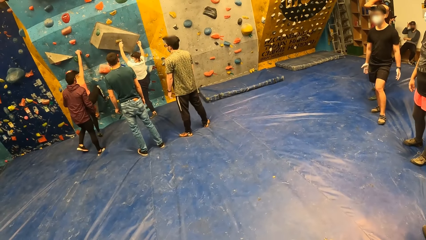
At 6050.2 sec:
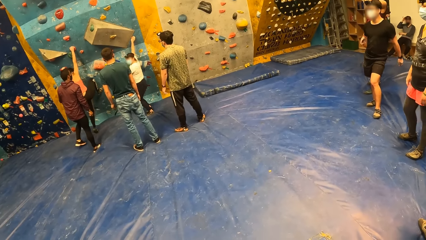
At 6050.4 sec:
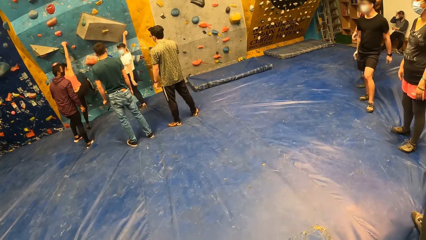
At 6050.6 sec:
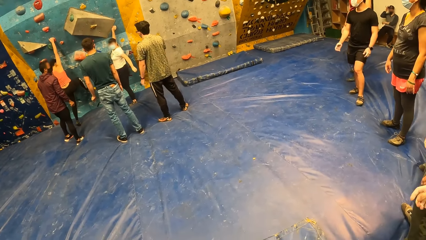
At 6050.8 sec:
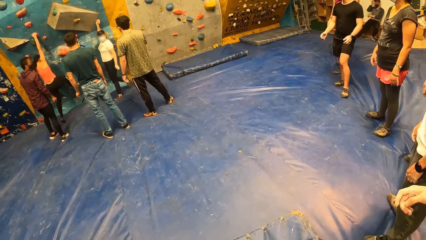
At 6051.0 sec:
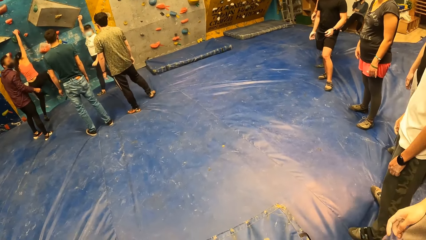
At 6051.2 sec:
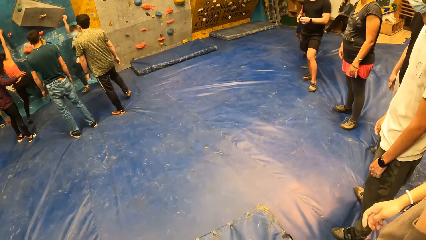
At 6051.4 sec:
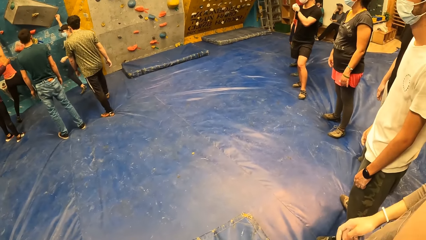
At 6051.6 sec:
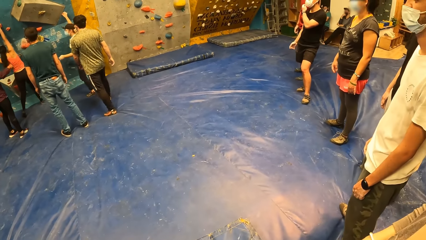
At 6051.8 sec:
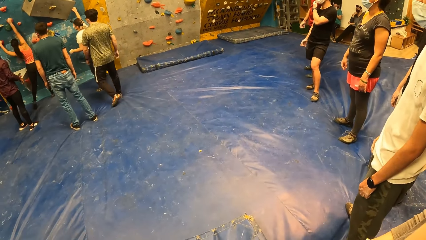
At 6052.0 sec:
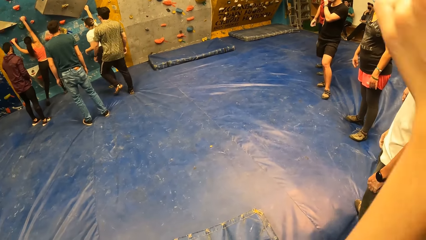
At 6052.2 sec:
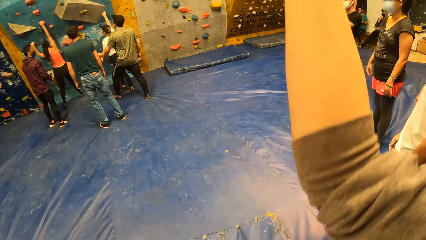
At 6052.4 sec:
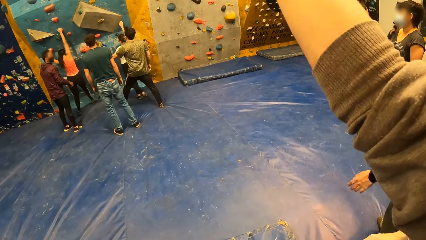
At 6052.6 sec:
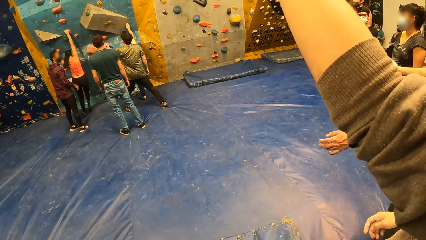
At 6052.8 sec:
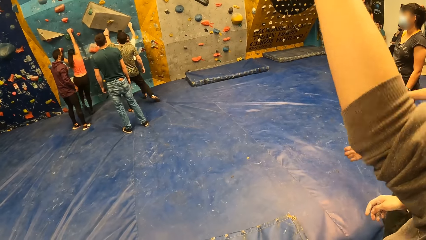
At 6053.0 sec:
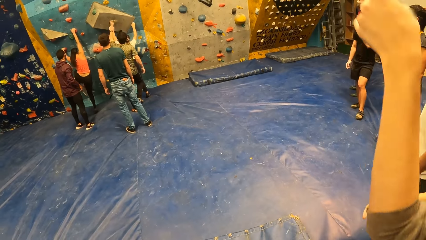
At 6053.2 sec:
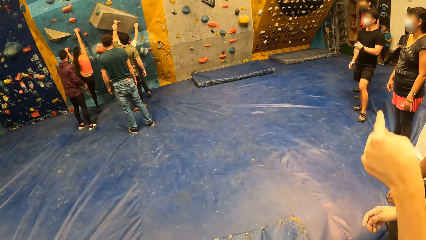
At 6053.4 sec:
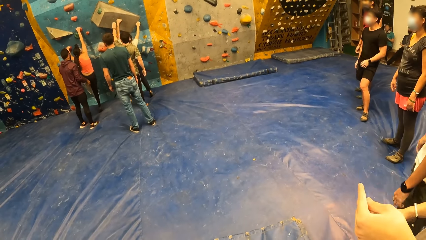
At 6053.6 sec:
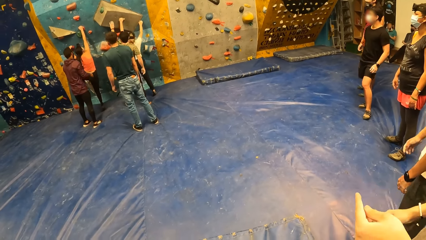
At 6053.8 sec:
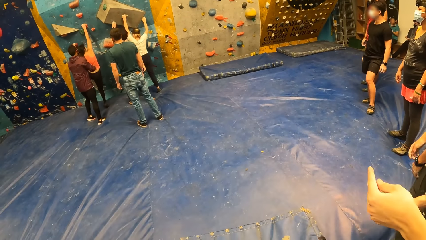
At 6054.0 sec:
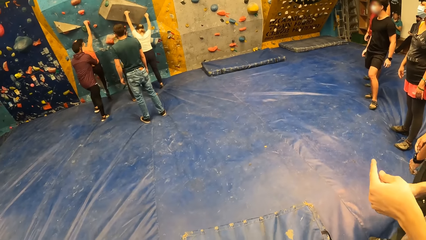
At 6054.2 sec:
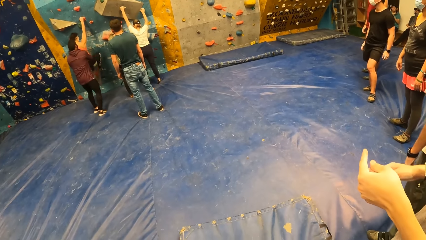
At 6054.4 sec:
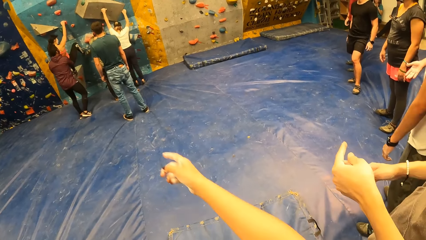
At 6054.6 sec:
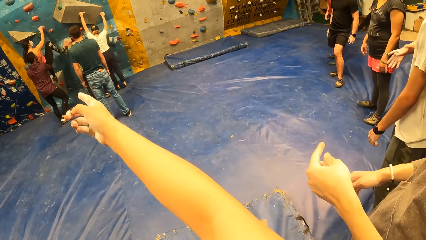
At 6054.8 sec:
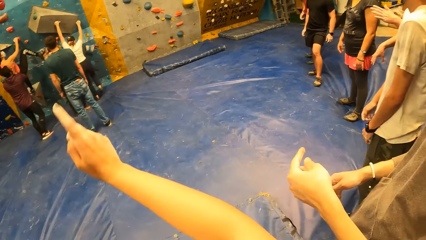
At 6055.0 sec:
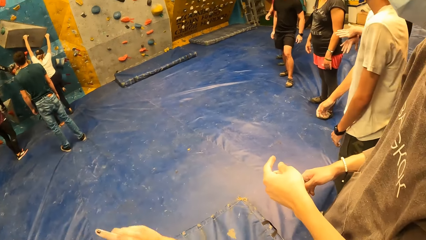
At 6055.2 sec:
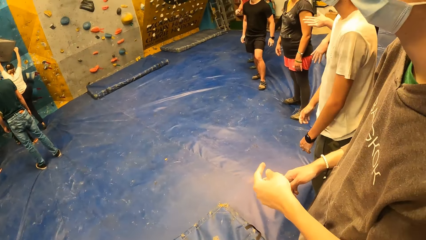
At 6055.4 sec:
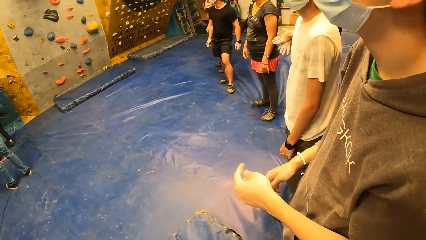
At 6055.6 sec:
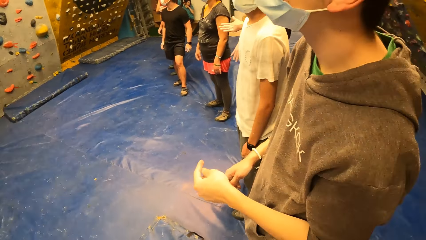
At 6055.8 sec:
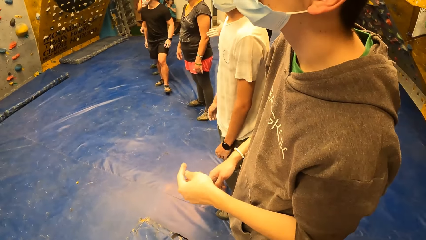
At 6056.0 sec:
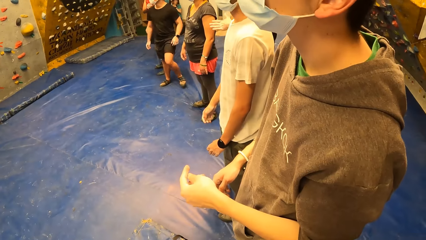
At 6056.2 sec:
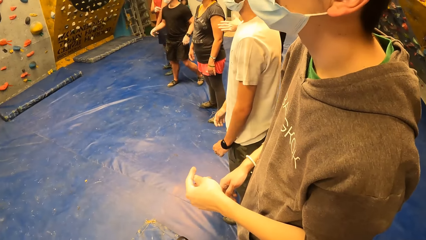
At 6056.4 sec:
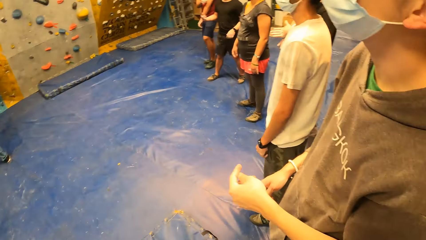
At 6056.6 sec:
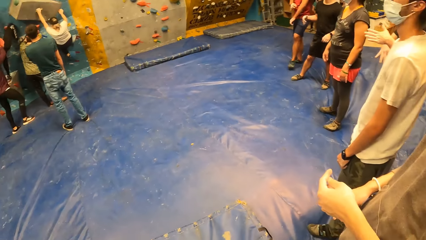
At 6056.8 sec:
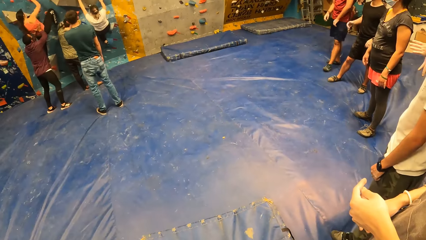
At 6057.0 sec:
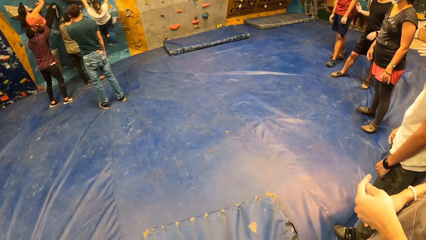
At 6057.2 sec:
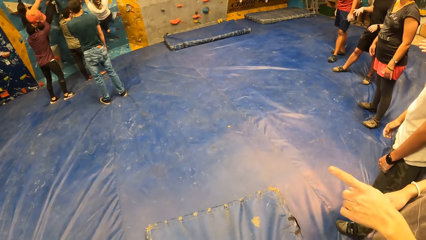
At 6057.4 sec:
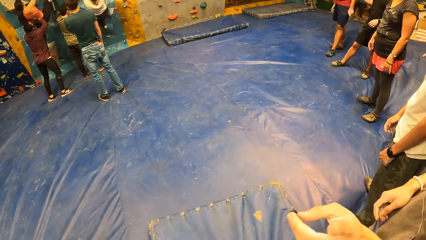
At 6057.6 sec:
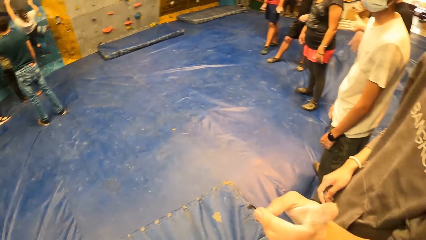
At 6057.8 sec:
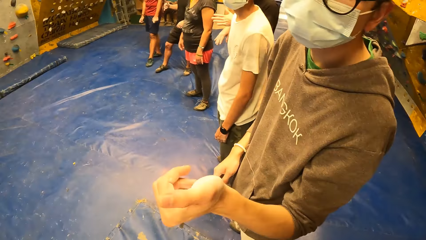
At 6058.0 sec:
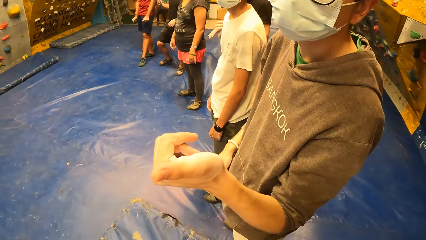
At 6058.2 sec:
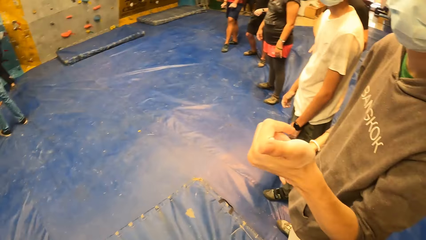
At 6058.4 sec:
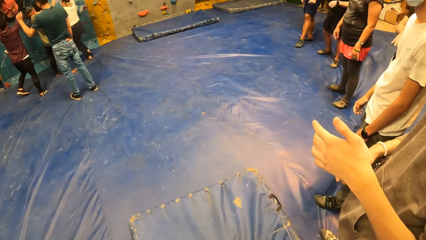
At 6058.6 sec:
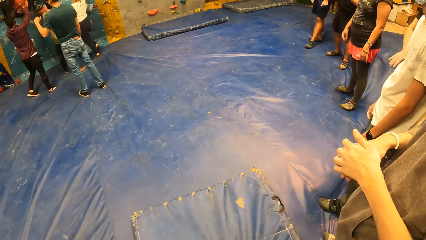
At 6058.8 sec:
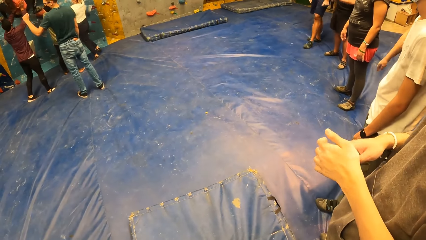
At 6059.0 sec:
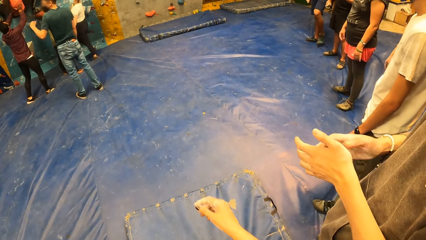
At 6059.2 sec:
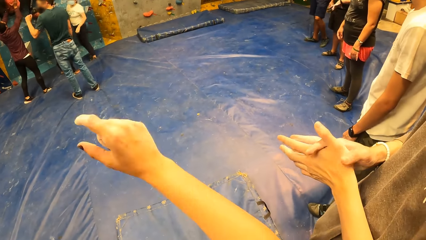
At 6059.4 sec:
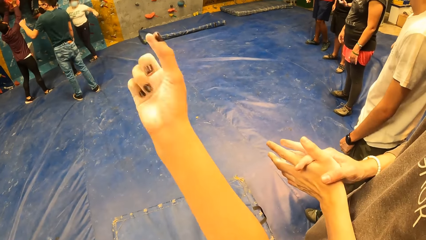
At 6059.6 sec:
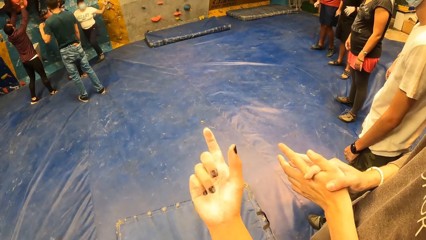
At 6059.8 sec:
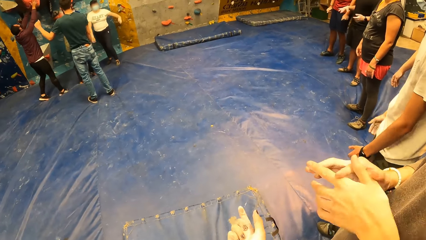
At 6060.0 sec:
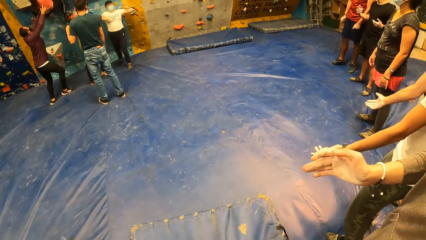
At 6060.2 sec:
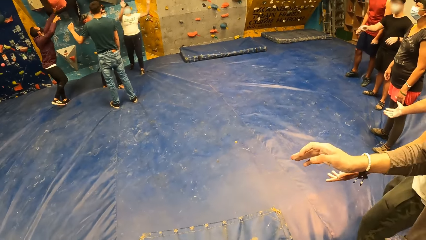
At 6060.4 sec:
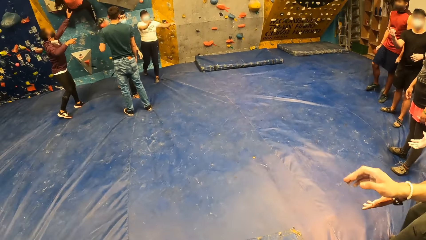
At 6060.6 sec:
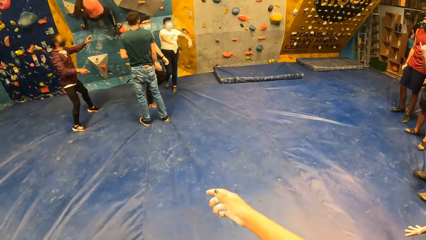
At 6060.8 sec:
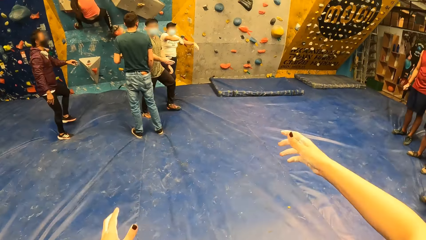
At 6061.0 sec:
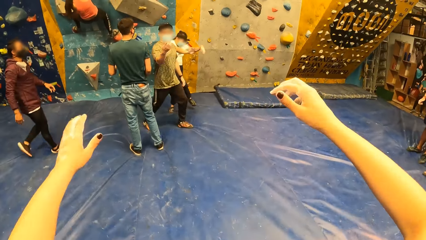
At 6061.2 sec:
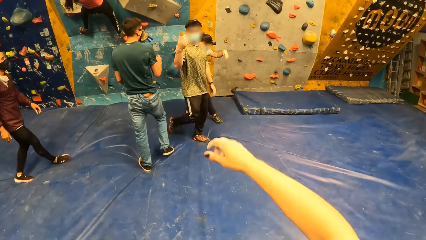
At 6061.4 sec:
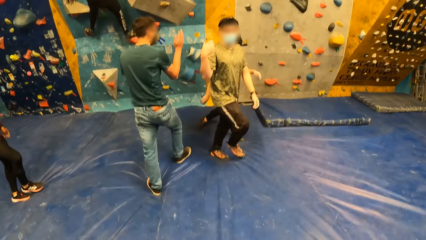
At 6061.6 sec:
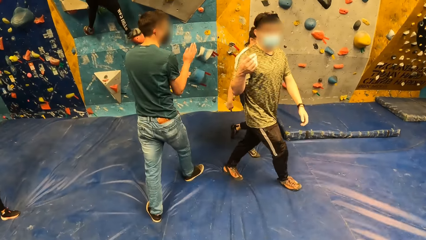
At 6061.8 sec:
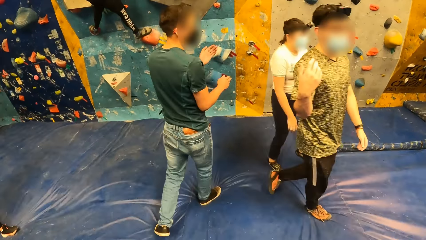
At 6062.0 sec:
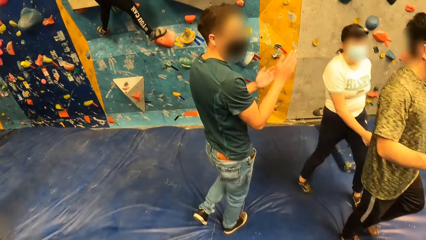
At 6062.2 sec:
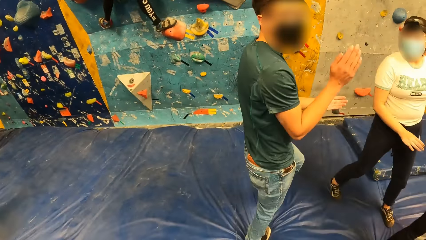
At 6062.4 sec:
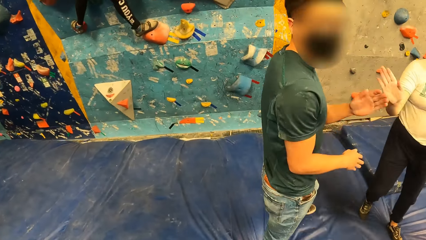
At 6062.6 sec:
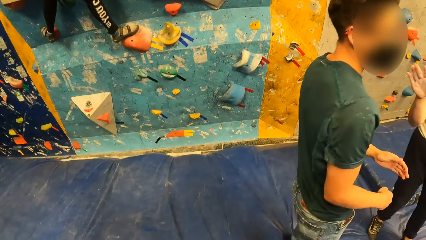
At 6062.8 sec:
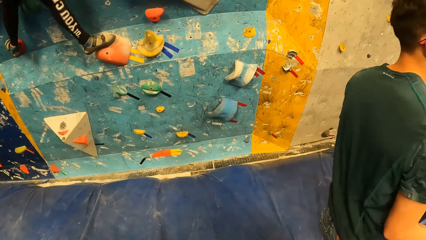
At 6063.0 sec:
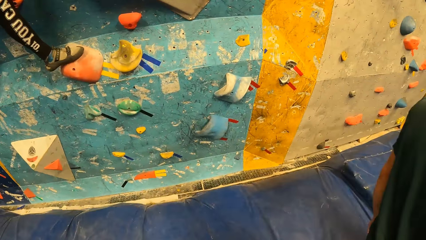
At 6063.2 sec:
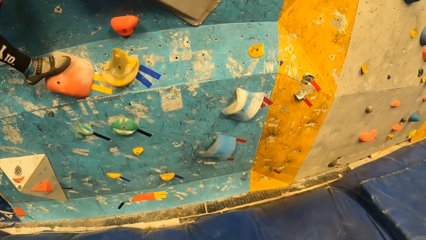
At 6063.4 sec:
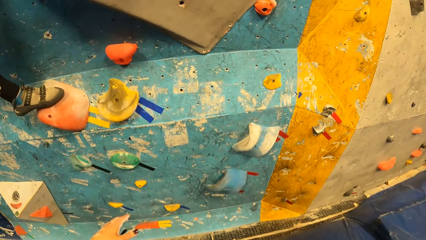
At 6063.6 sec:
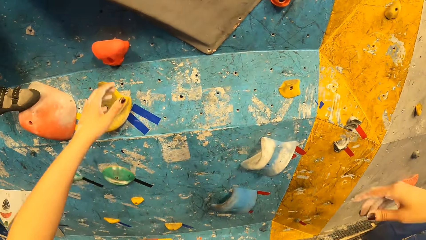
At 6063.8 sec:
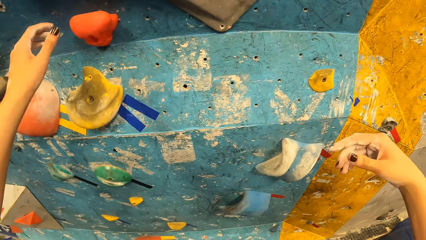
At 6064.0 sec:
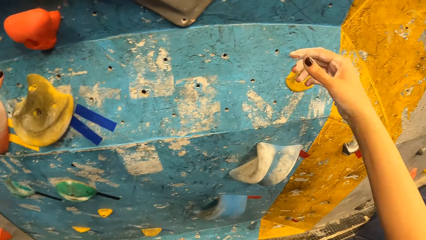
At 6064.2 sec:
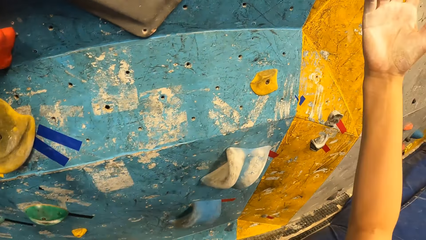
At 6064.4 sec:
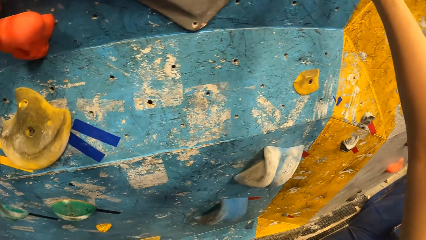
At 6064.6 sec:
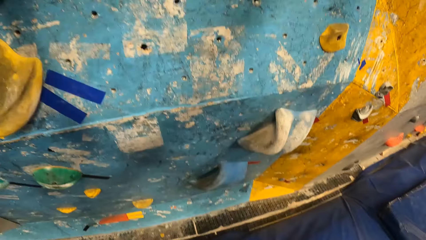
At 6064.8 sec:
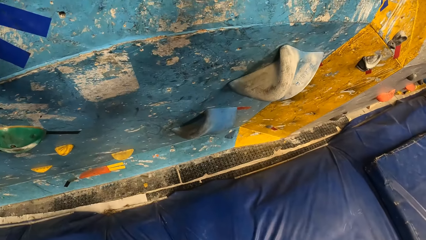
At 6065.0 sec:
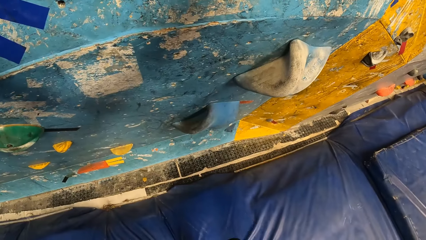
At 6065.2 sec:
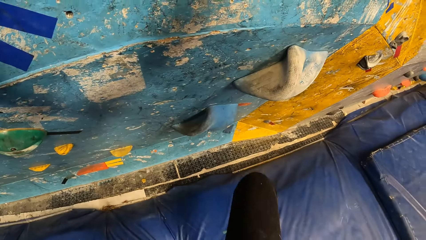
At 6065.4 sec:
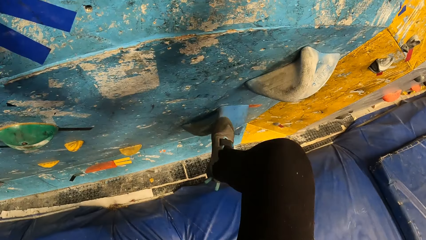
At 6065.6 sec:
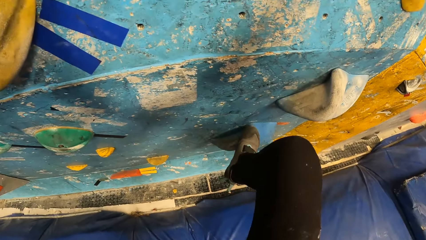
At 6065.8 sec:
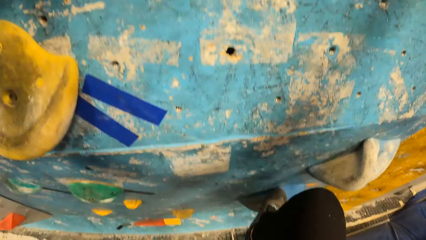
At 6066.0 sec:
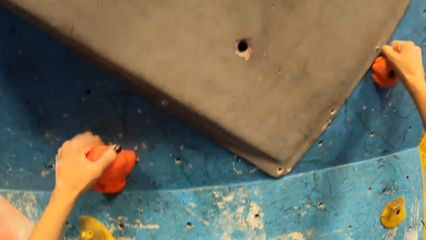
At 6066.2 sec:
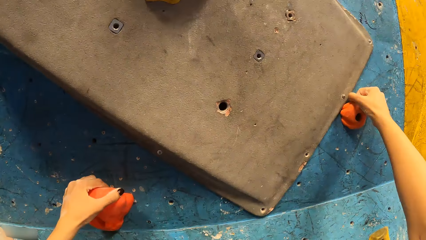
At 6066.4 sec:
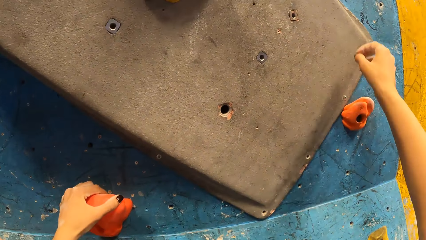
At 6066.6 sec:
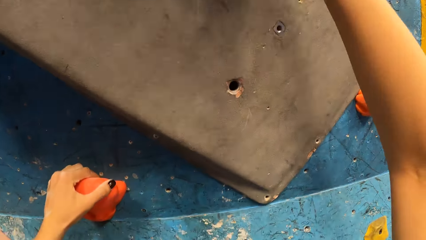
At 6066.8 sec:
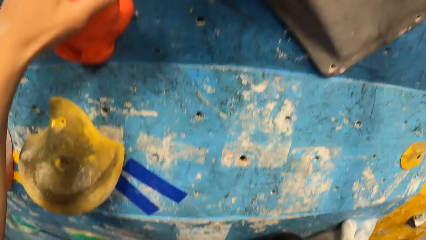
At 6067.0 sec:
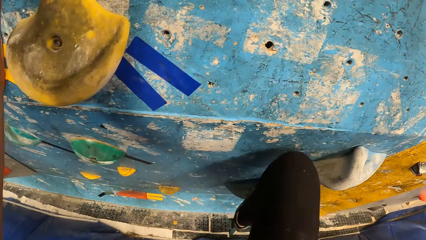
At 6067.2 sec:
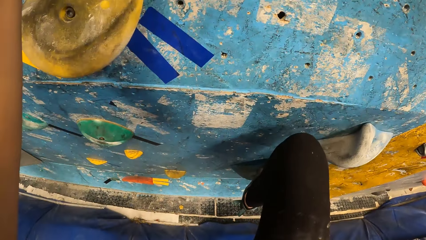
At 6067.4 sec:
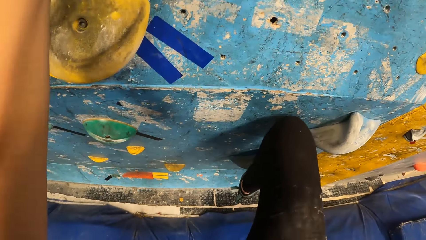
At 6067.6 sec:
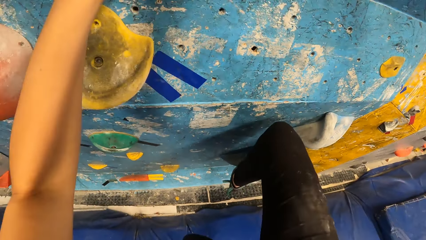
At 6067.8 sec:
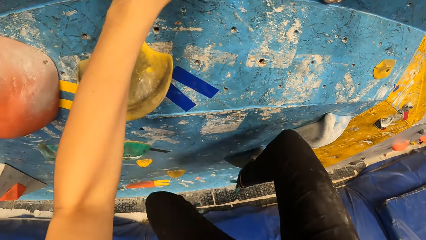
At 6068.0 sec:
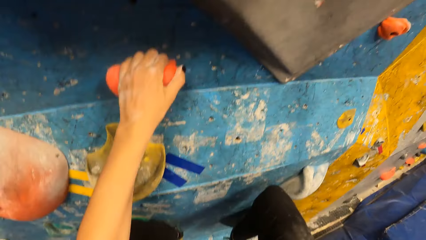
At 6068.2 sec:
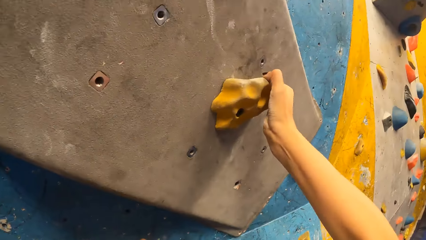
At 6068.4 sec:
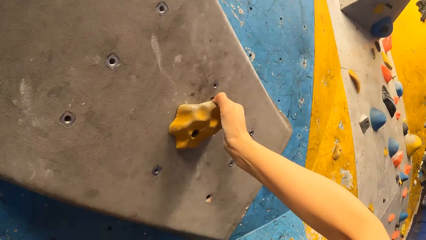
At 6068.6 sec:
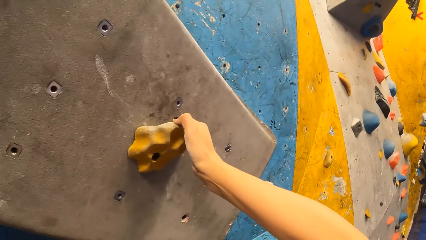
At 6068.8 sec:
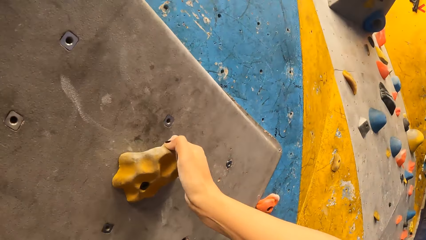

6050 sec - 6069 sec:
A person gestures. The camera wearer points at the climbing wall. She looks around to the people on her left and looks around to the people on the climbing wall. A woman climbs the wall. The camera wearer talks to the person. She looks at the people on the climbing wall. Another person pushes a third person along the climbing wall. The camera wearer gestures using her hands. She gestures using both hands. Another person gestures to the camera wearer to climb the wall. The woman walks away from the climbing wall. The camera wearer walks to the climbing wall. She climbs the rock climbing wall.
